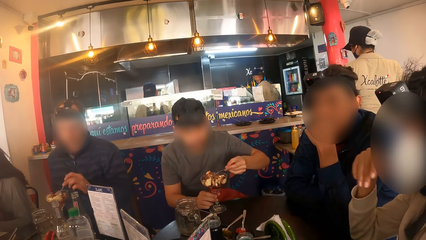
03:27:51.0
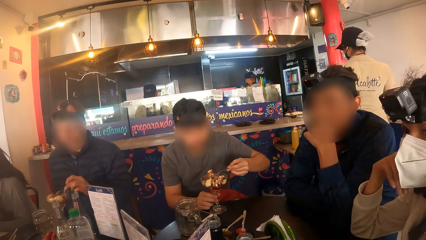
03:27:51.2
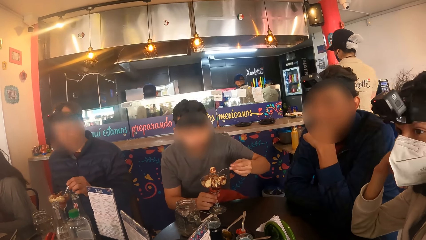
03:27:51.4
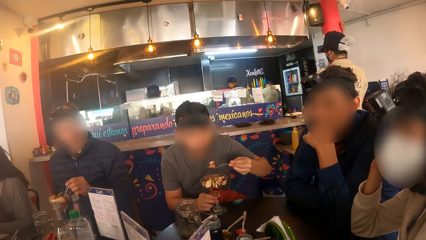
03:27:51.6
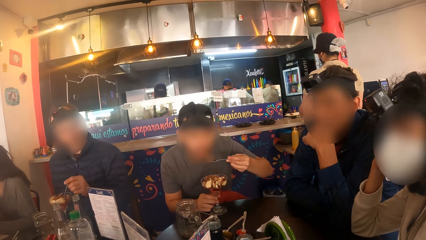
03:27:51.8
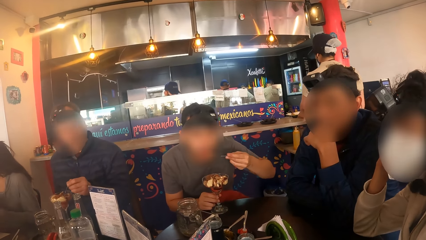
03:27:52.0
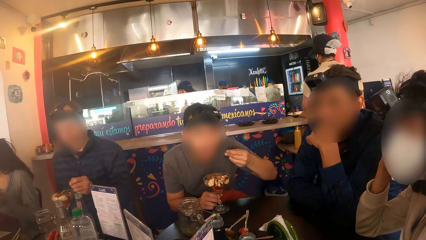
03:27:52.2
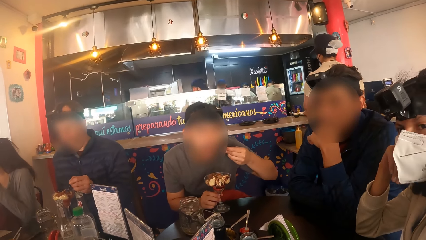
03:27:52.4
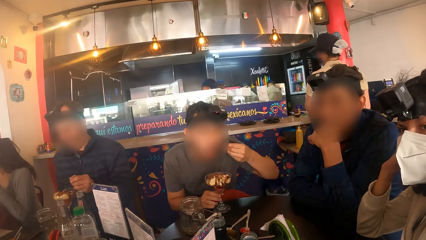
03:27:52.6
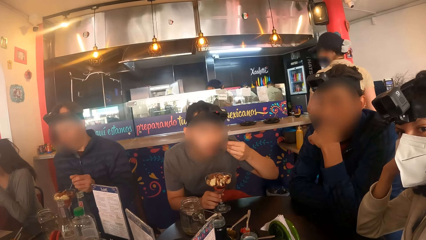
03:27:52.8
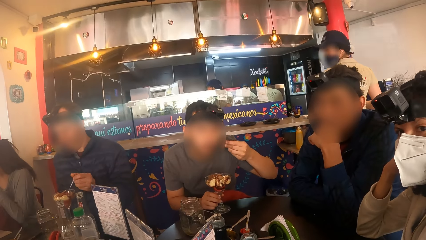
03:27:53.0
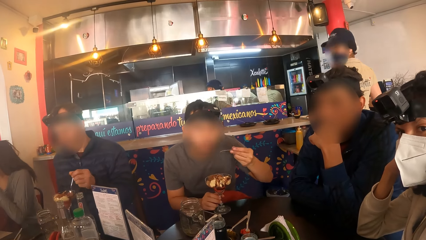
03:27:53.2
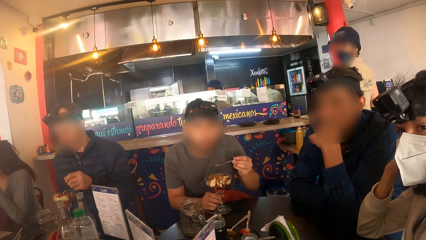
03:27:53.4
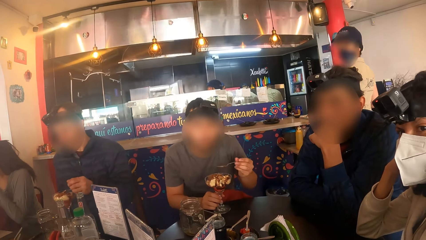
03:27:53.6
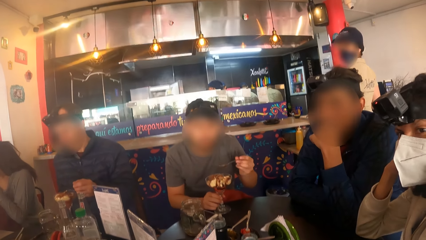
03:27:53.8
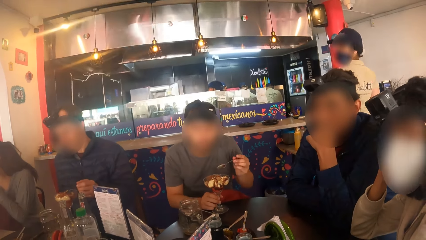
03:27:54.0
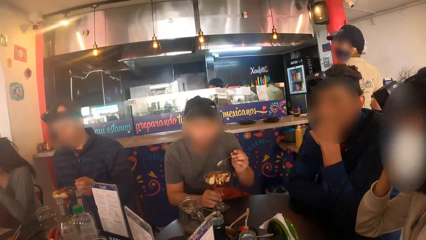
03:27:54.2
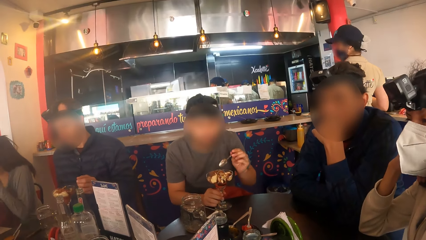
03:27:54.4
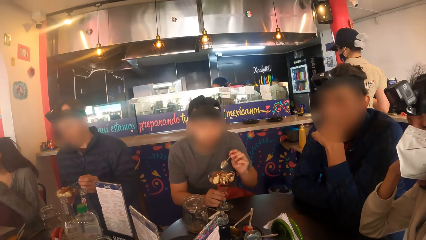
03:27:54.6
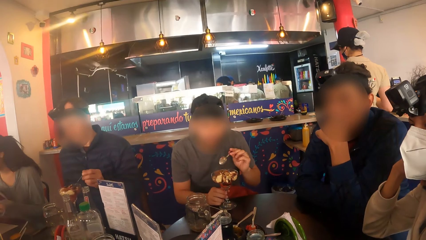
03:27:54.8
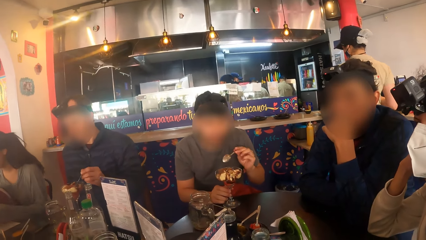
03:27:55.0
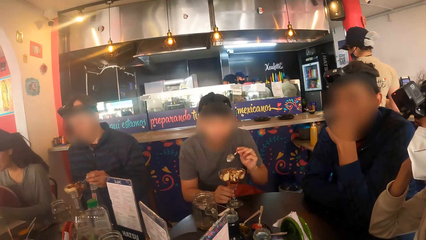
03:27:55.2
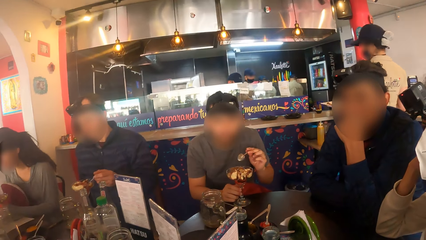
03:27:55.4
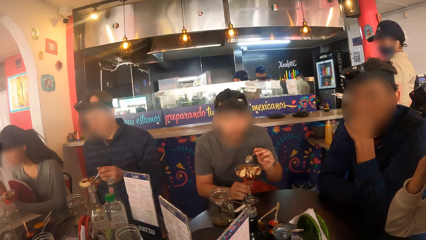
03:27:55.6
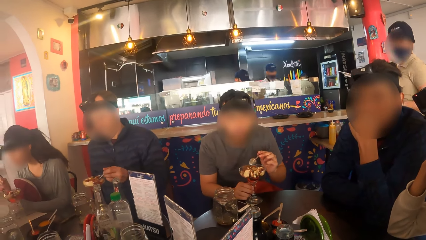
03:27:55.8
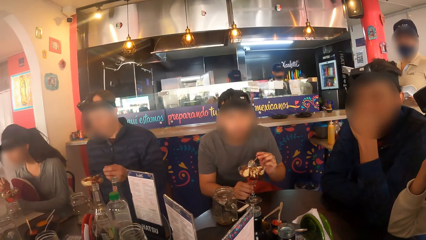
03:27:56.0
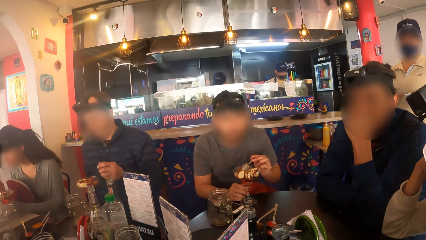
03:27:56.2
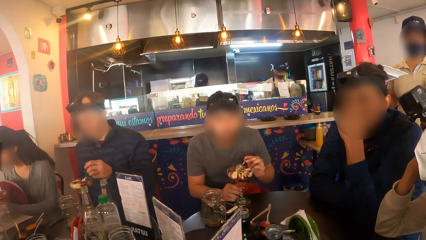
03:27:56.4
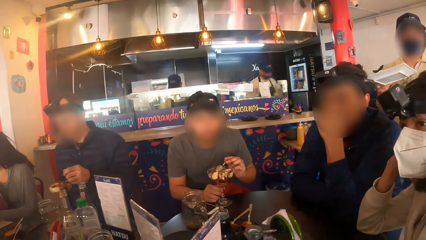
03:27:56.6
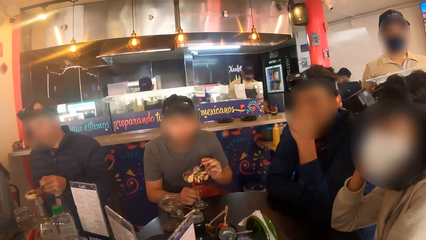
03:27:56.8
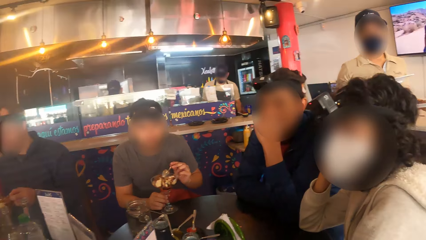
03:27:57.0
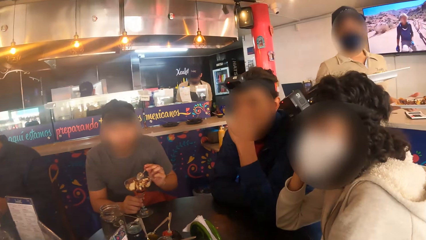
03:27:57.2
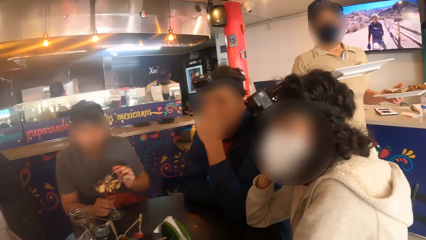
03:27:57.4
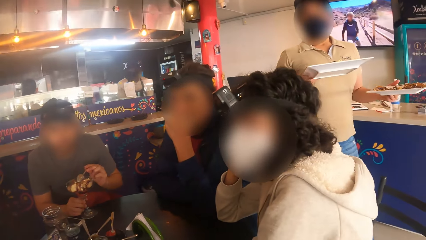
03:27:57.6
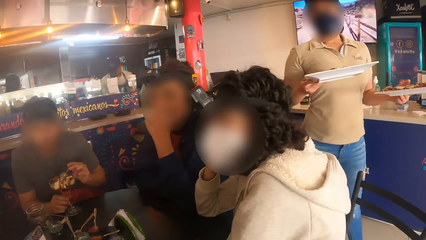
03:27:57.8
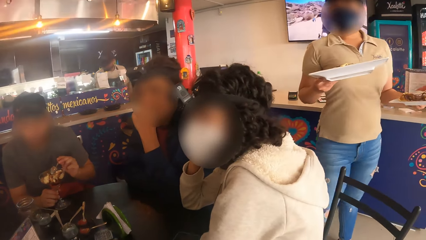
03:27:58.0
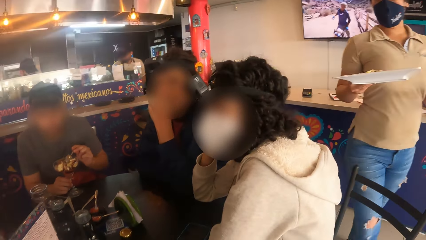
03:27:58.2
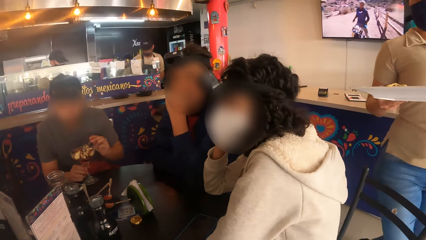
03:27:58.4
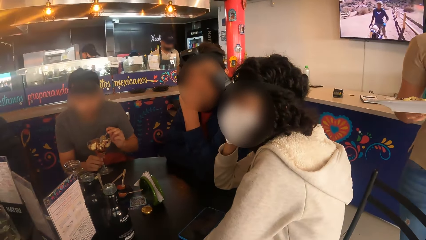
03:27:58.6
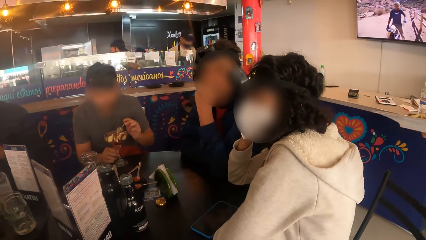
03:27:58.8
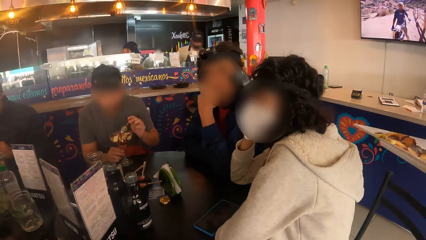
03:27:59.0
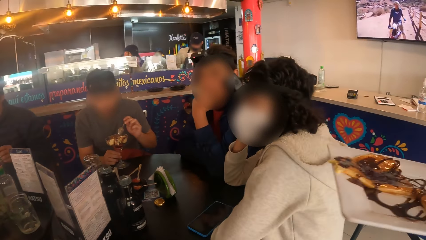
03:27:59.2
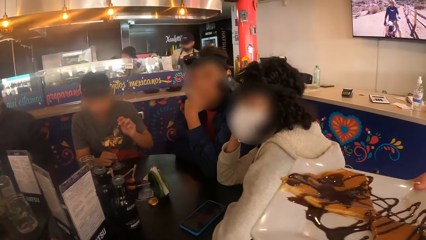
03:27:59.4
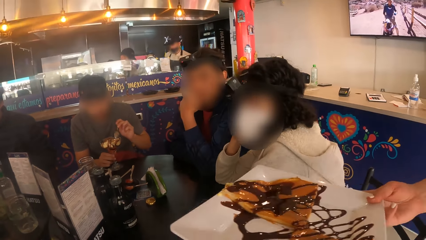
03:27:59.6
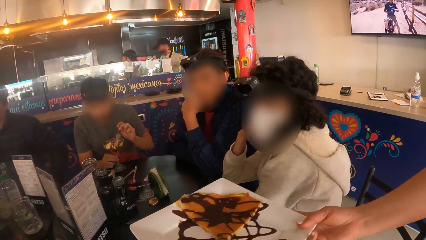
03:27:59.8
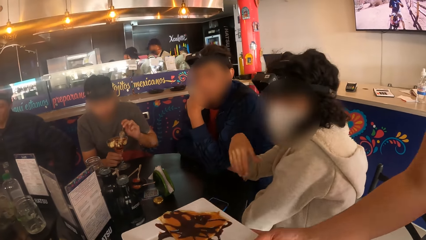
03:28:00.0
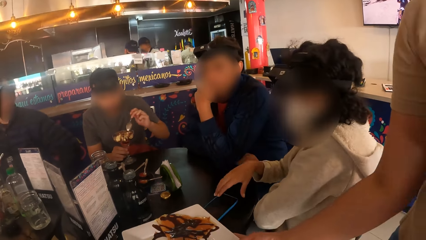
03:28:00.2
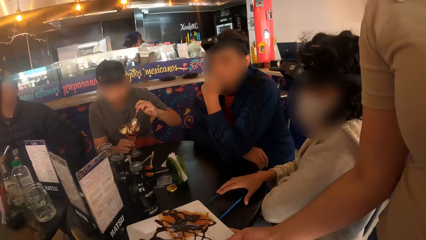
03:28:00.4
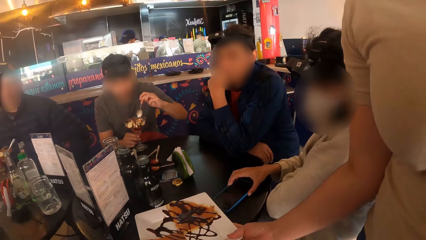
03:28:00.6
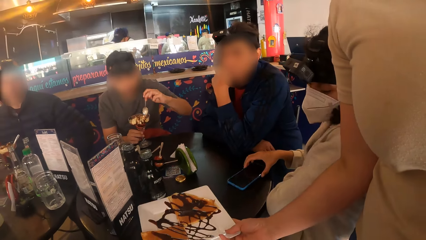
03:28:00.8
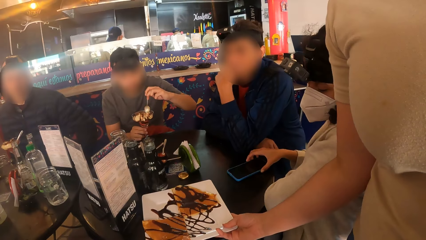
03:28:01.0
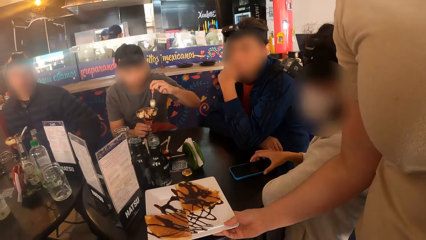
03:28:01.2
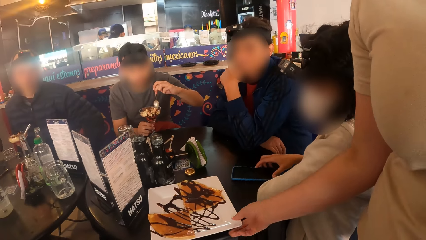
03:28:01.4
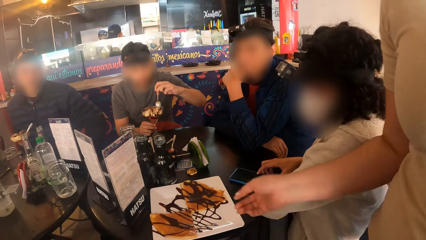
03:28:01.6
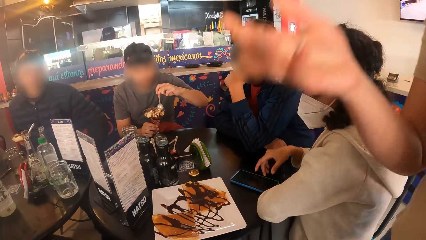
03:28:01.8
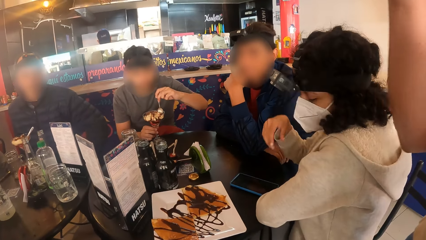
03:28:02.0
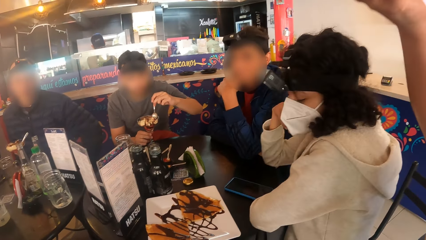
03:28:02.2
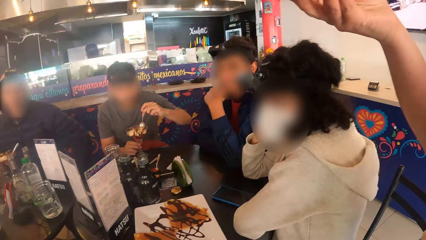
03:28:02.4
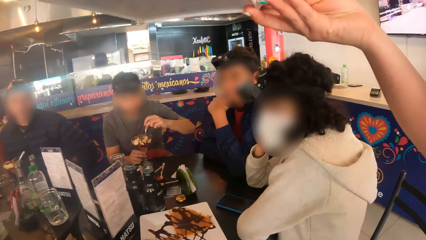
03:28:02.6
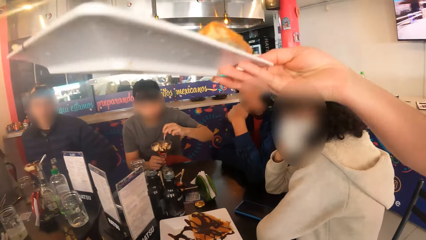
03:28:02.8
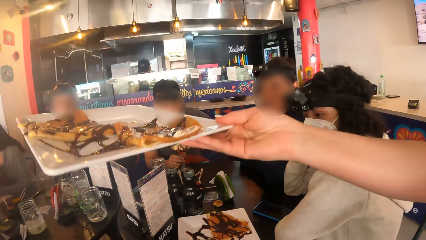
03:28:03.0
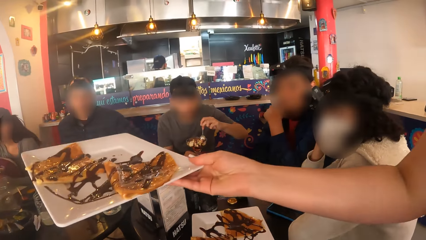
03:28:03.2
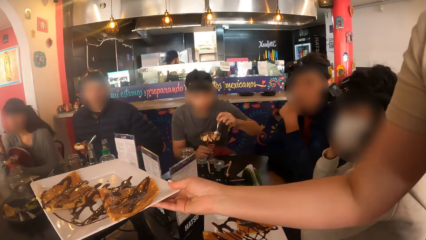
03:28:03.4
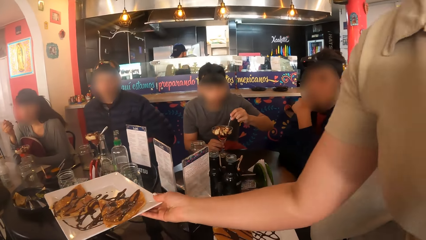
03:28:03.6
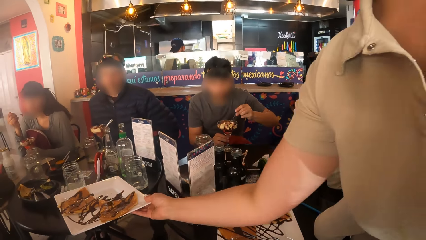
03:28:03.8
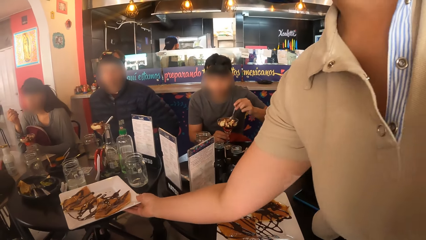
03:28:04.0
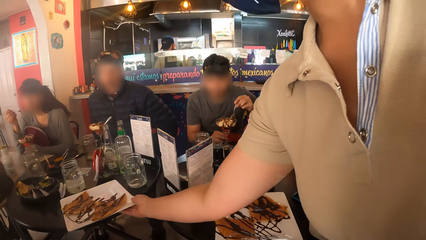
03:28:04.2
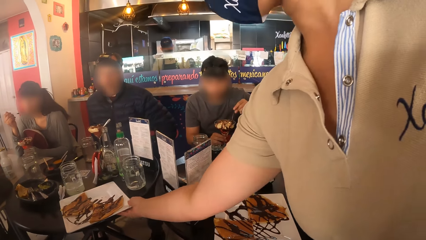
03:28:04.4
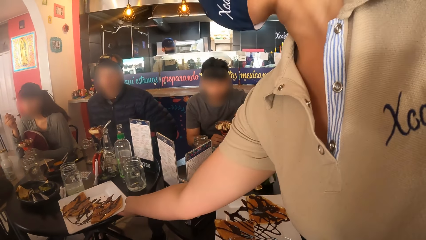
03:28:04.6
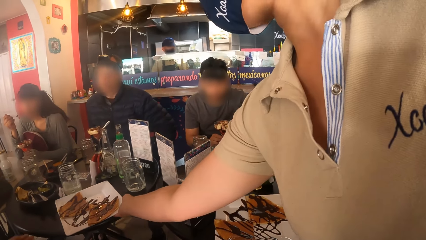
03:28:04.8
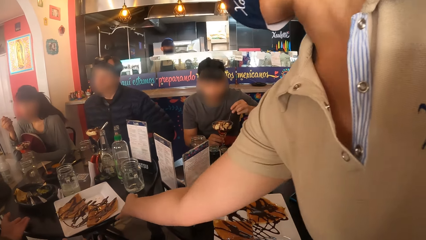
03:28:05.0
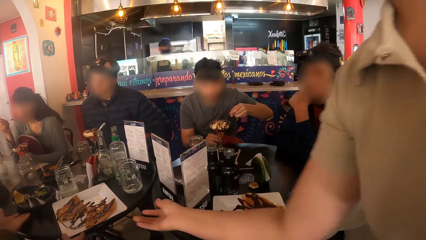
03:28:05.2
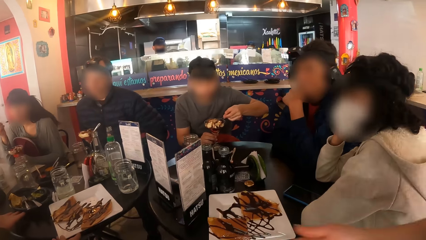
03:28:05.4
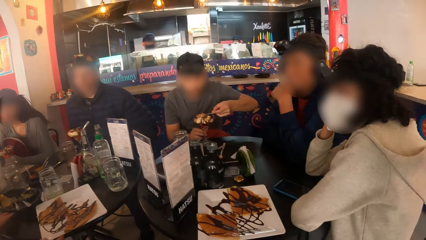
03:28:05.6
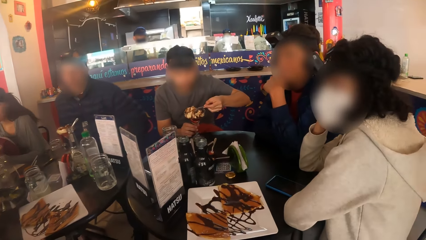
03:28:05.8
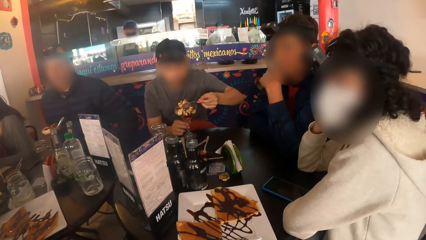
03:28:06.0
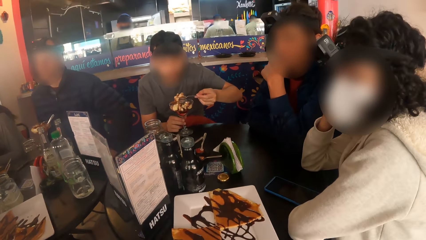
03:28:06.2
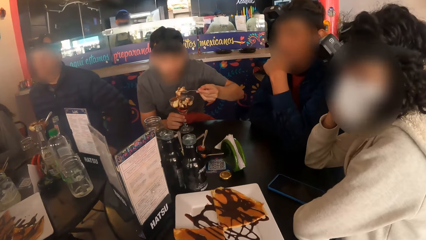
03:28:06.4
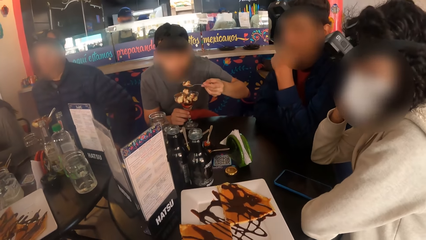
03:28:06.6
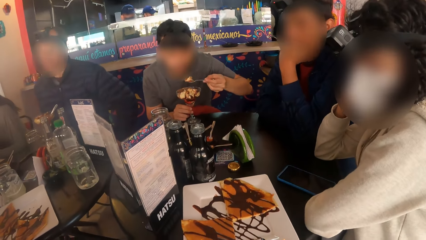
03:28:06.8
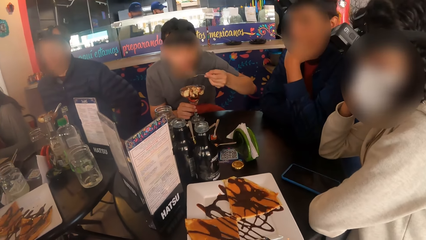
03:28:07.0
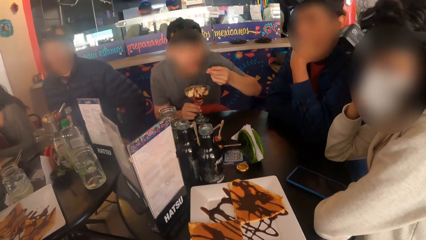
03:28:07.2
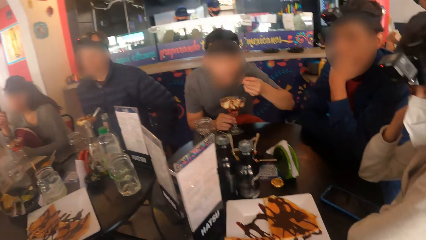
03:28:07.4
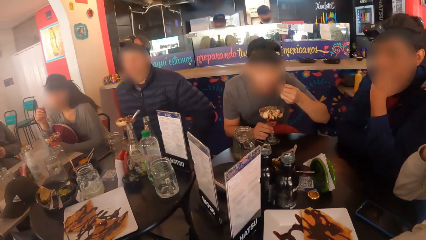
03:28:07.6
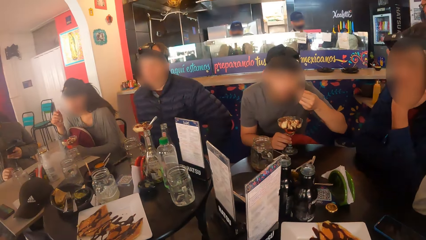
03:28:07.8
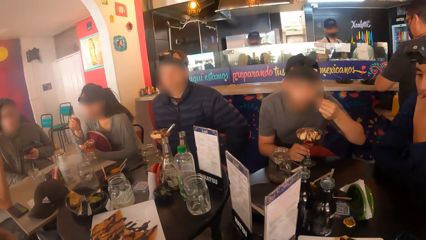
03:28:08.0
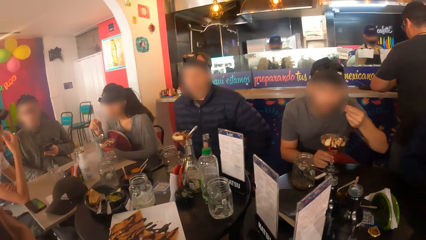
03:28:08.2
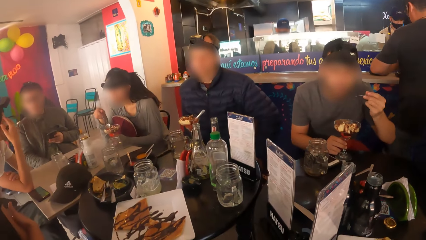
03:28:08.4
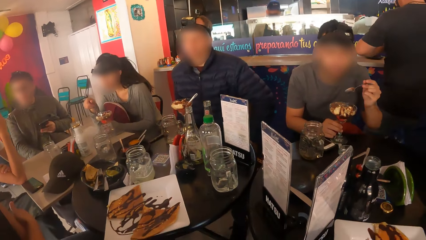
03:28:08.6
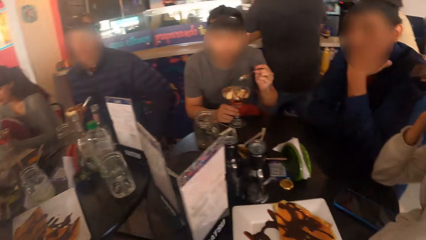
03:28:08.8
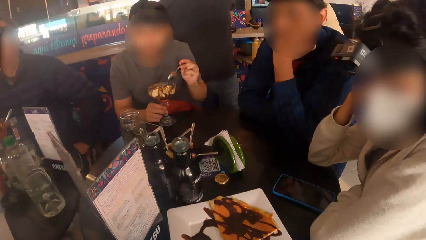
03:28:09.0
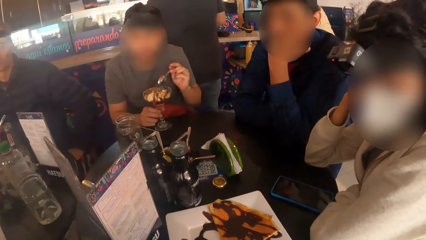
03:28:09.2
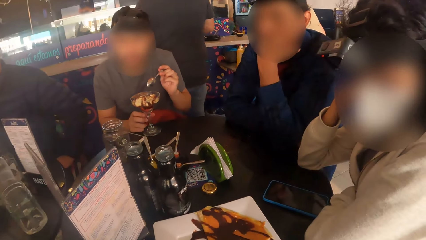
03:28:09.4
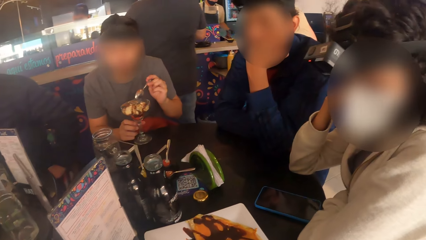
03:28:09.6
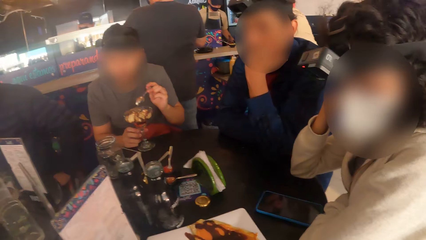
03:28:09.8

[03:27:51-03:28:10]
The man eats parfait from the glass cup with the spoon in his left hand. The waiter holds a plate of pizza in her left hand. The waiter holds the plate of pizza in her right hand. The waiter places the plate of pizza on the table with her right hand. The woman adjusts the phone on the table with her right hand. The waiter places the plate of pizza on a table with her right hand. The man eats parfait from the glass cup with the spoon in his left hand.
